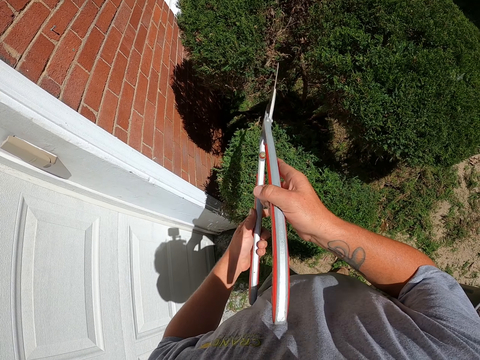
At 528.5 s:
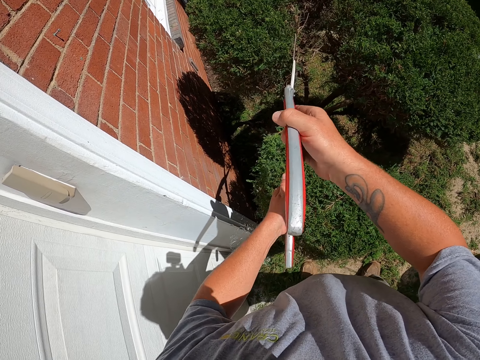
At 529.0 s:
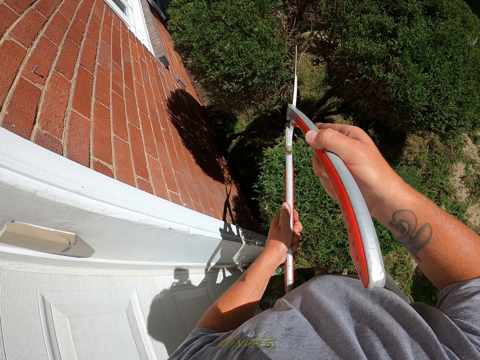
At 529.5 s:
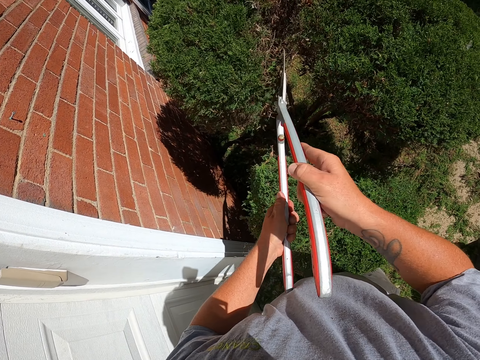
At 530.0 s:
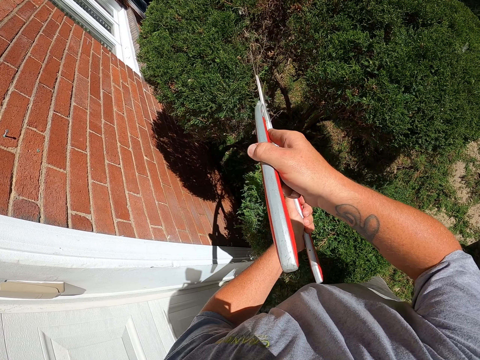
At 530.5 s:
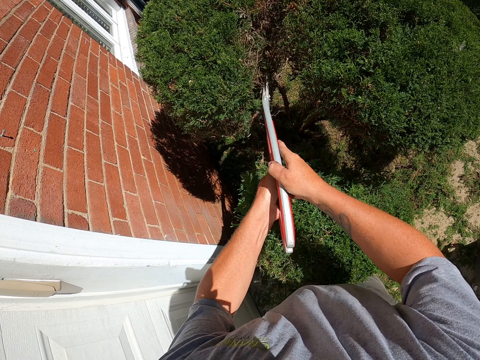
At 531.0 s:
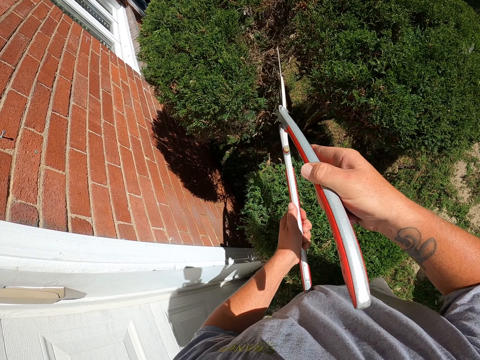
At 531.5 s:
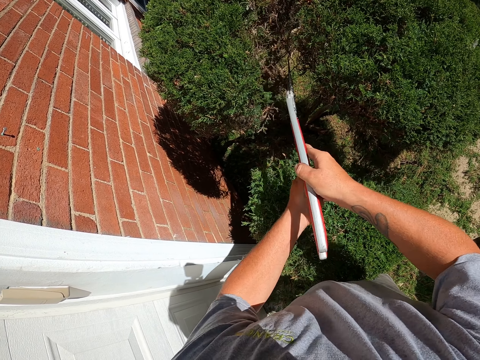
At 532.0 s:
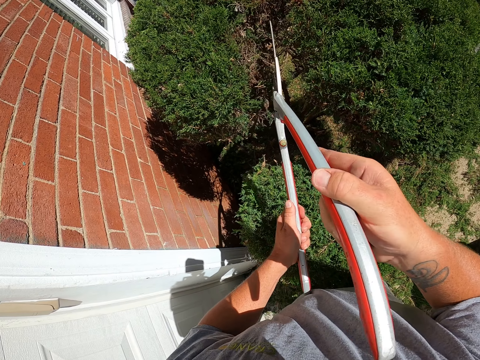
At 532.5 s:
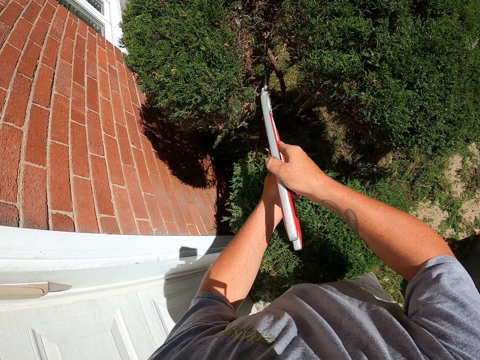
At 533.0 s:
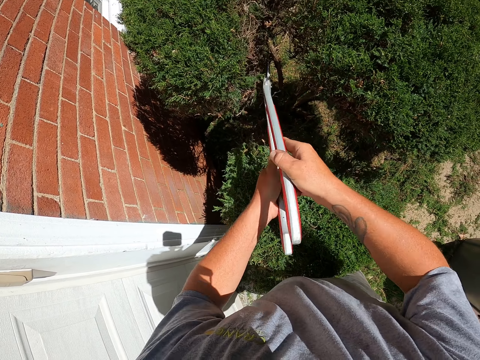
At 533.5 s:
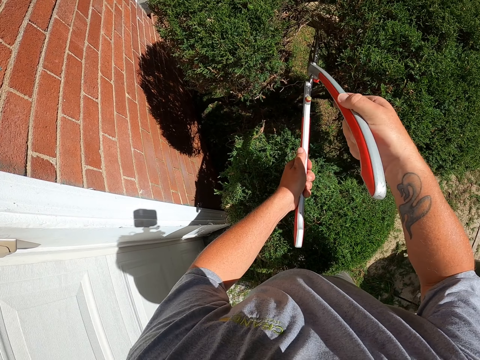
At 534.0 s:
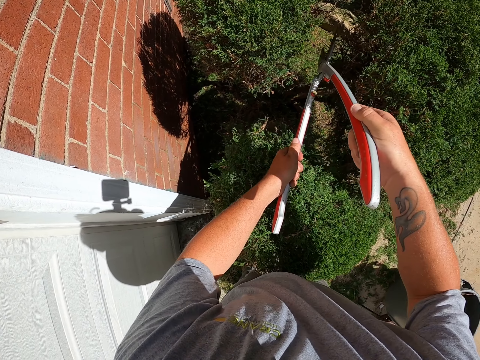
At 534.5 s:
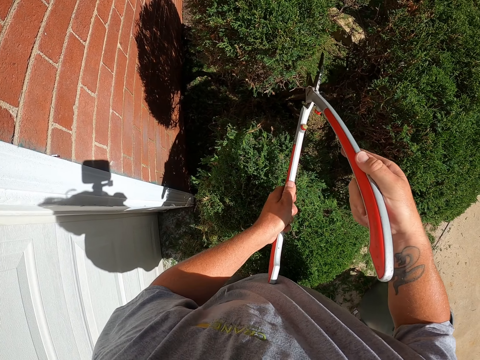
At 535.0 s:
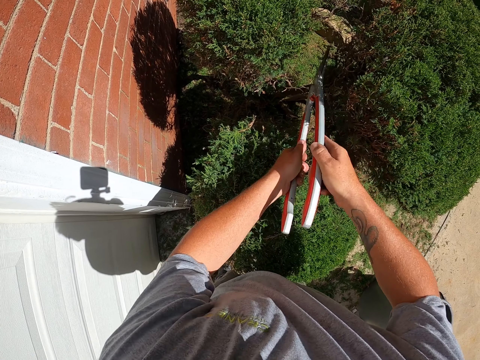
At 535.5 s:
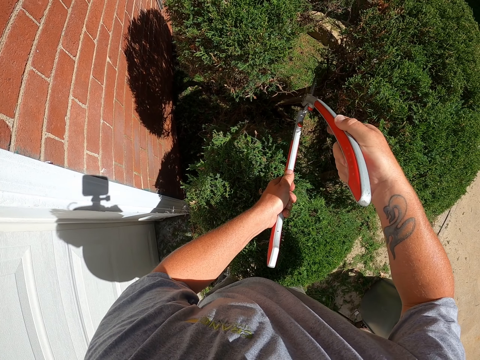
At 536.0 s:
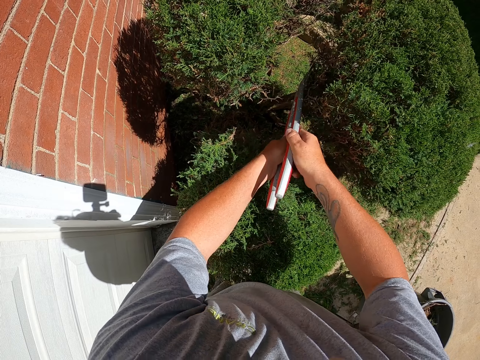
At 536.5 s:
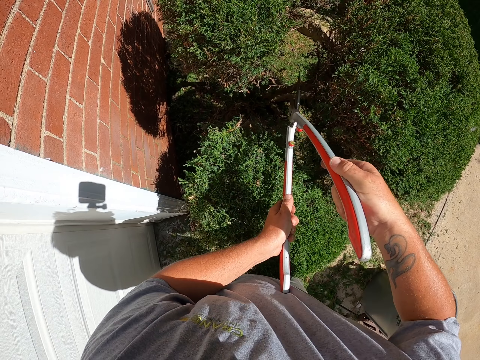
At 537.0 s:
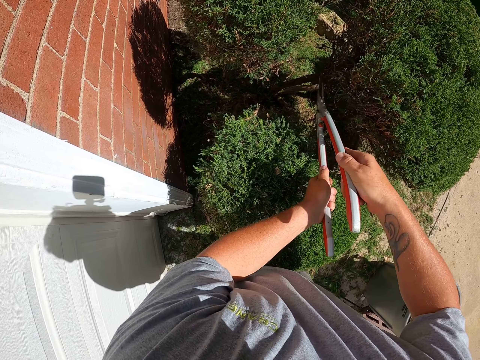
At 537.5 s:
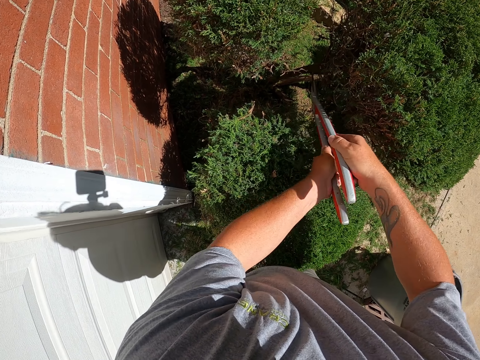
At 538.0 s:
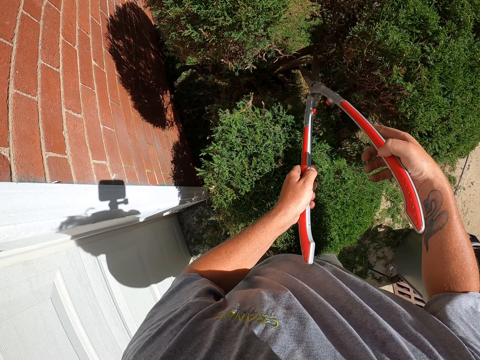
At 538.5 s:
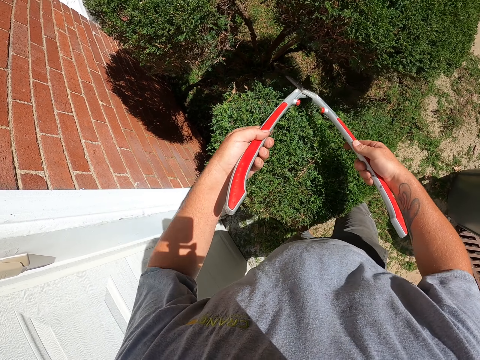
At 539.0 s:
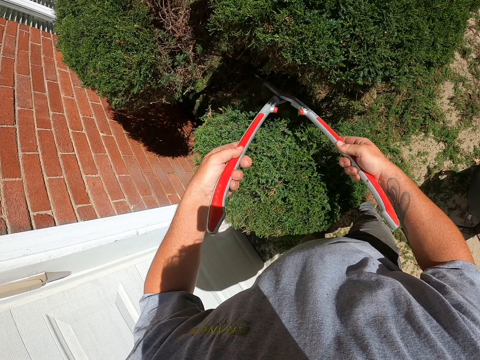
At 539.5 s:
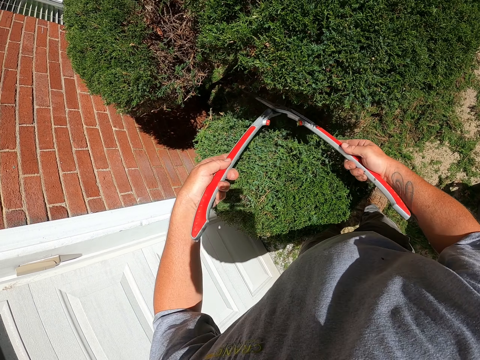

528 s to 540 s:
The camera wearer holds the shrub clippers. They trim the shrub with the shrub clippers.

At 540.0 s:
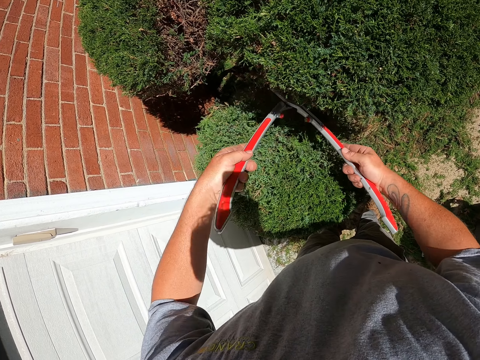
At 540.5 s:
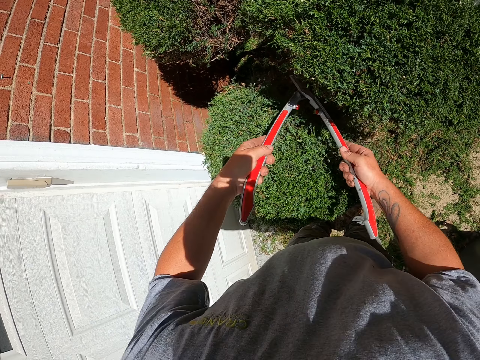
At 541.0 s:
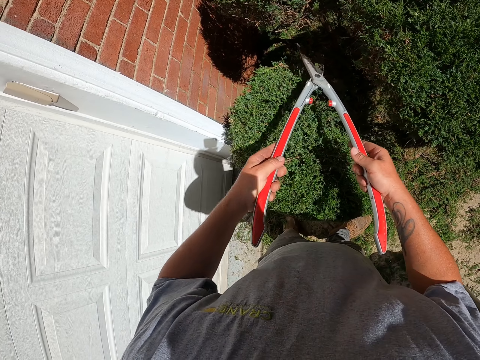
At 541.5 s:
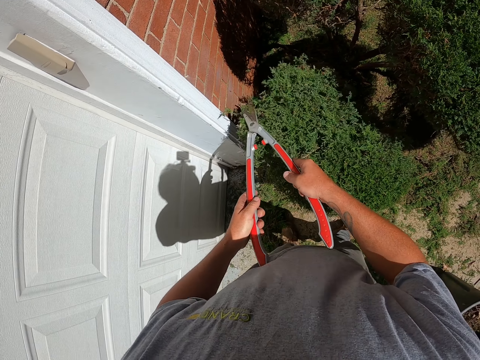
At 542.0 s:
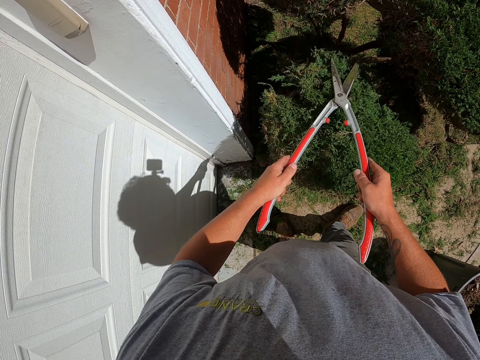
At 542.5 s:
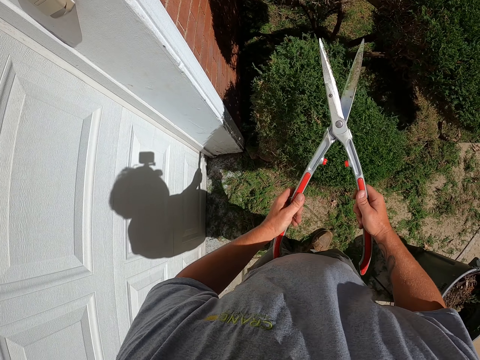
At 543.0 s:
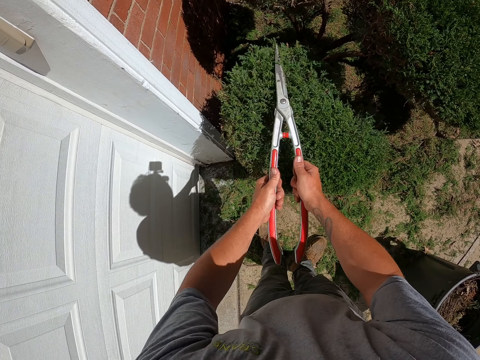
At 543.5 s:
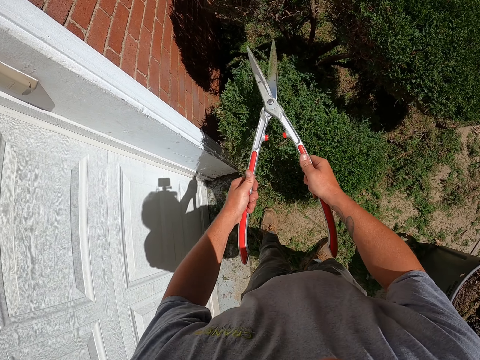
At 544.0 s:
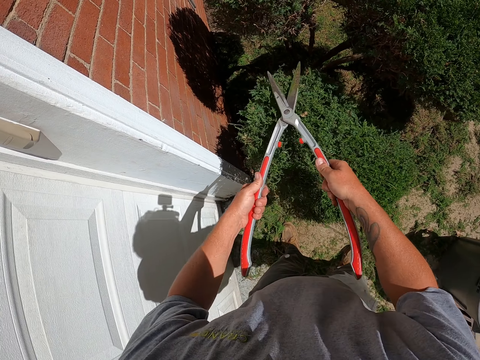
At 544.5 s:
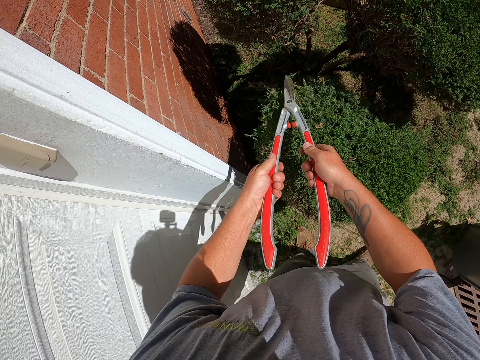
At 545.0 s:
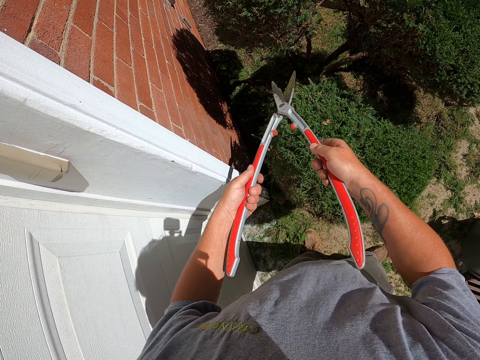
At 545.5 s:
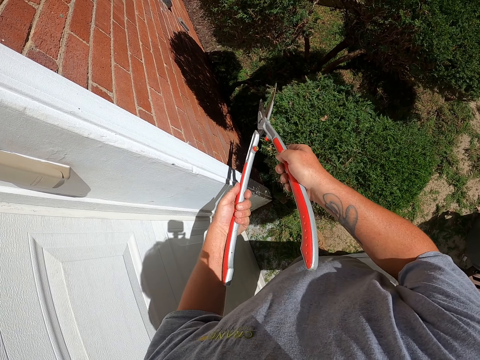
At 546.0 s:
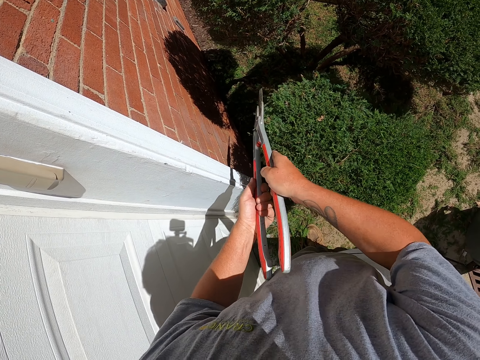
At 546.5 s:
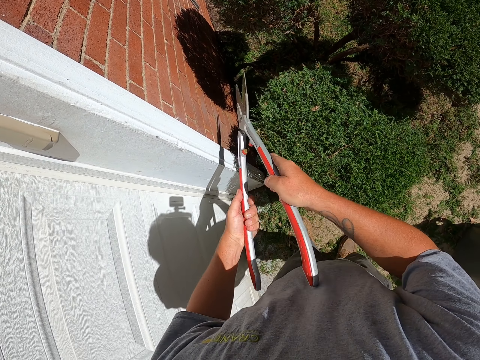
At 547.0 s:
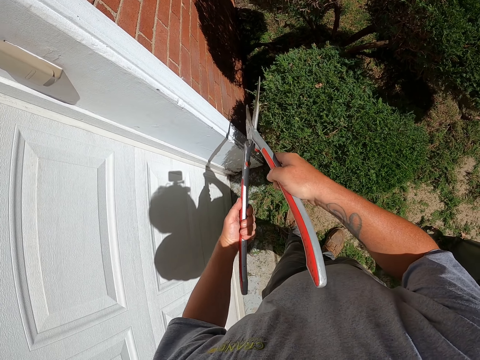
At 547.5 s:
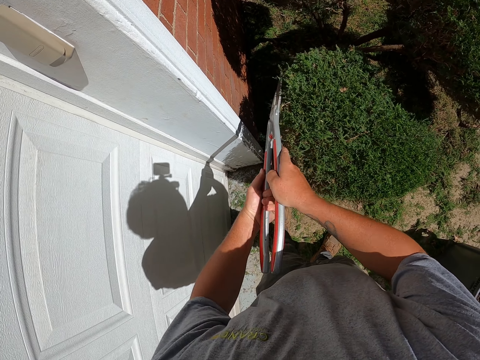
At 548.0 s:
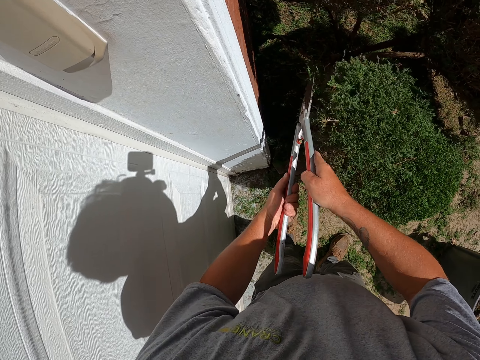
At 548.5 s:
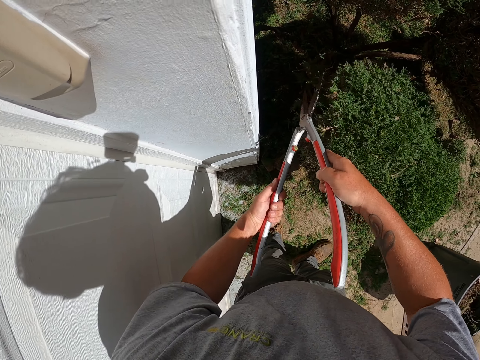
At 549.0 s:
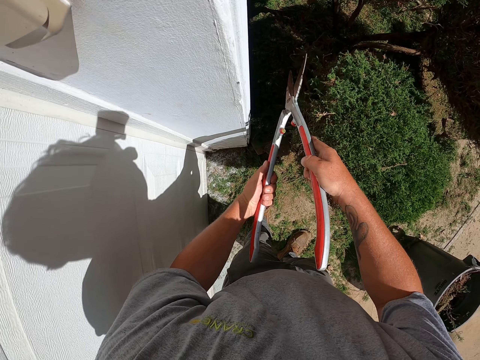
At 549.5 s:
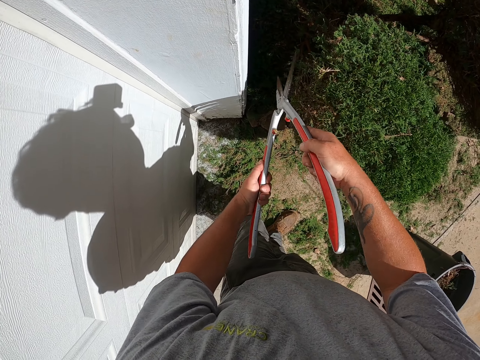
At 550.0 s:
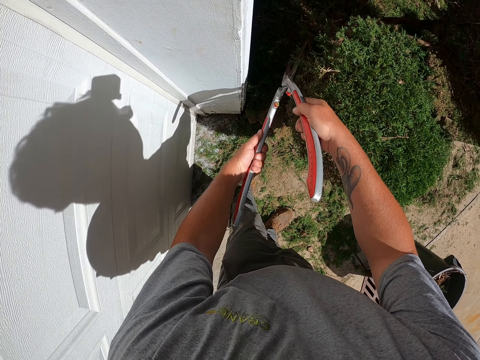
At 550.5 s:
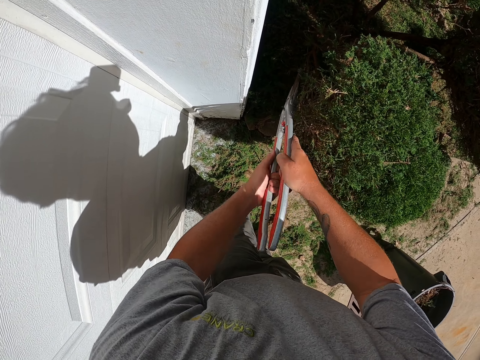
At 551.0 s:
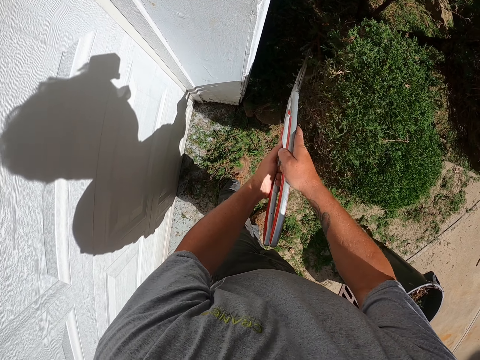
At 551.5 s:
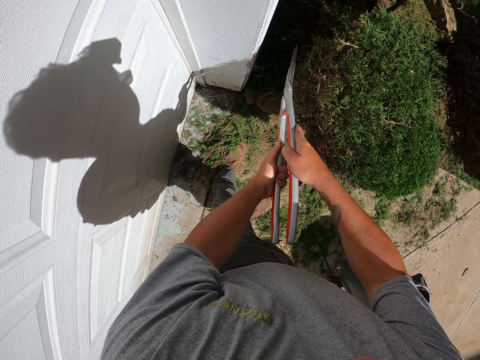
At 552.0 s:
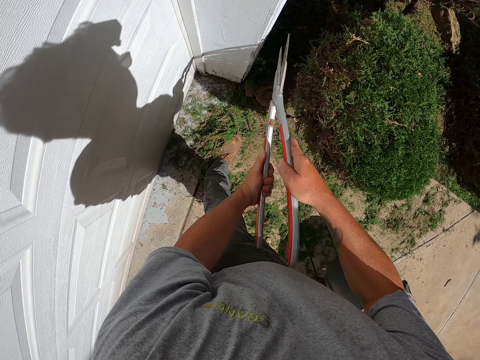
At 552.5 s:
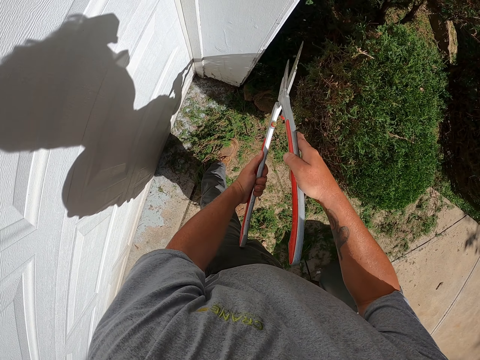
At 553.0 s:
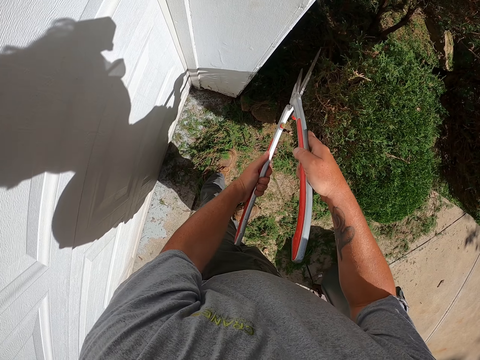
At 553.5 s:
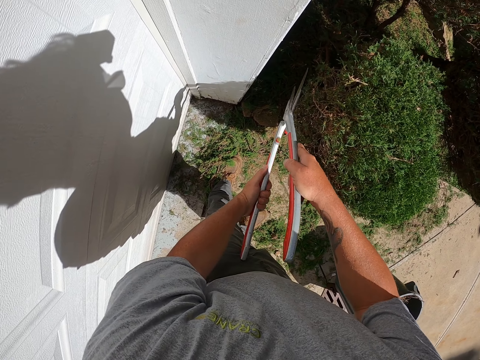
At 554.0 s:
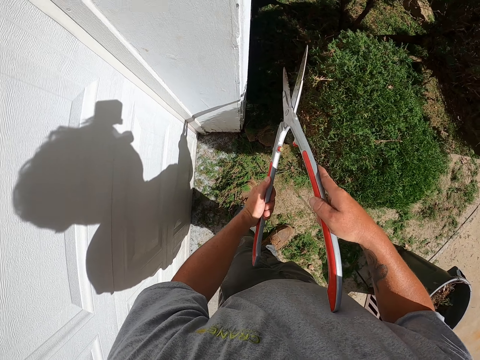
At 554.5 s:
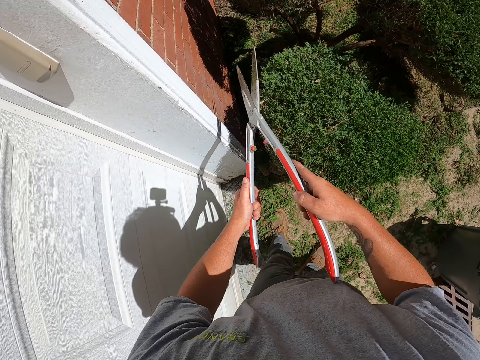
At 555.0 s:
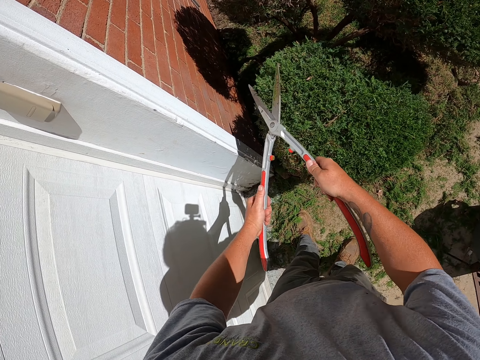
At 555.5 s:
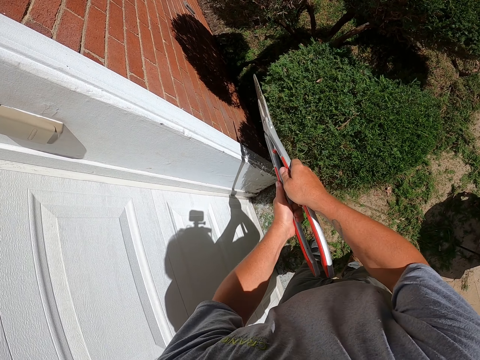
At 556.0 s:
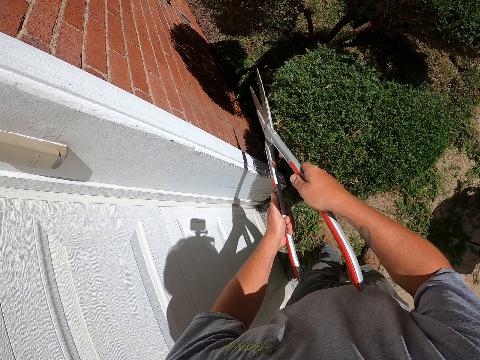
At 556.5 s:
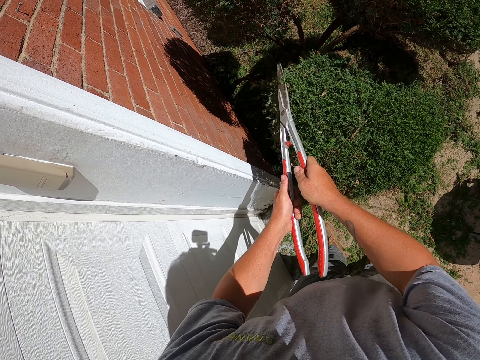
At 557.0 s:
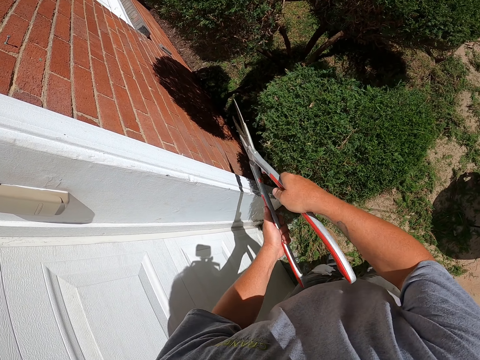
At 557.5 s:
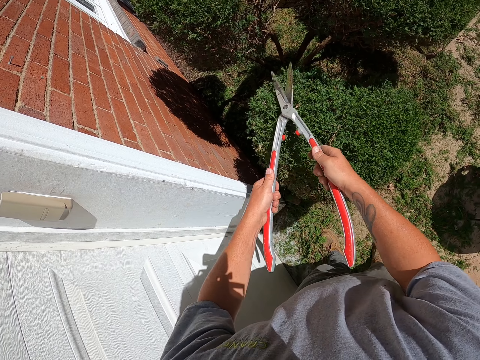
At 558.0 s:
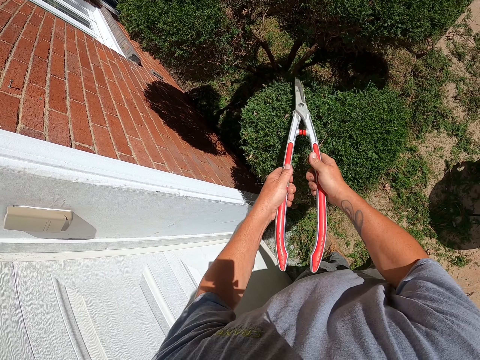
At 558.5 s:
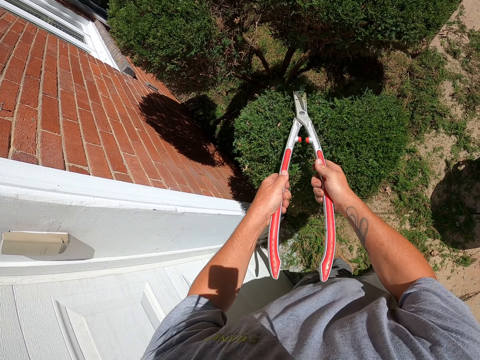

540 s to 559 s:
The camera wearer brushes the shrub. They trim the shrub with the shrub clippers.
